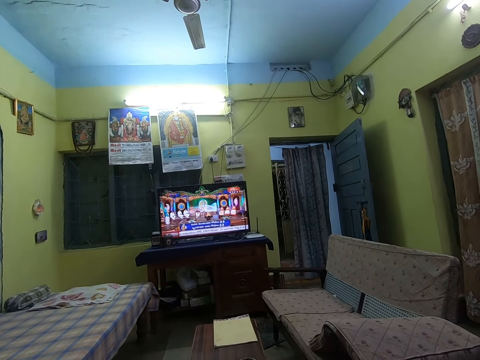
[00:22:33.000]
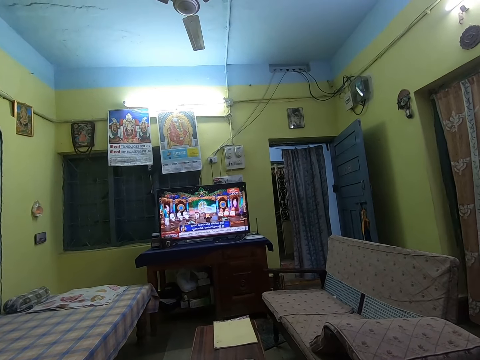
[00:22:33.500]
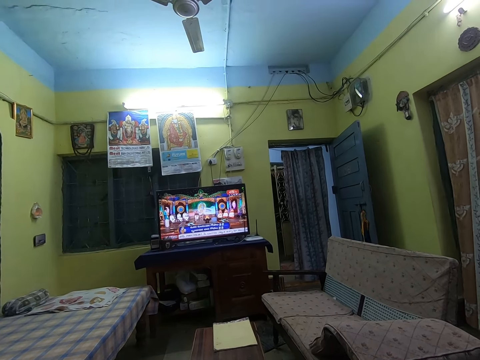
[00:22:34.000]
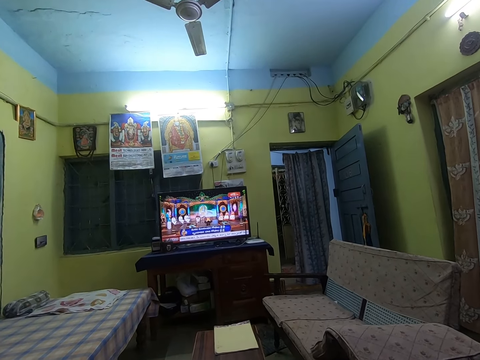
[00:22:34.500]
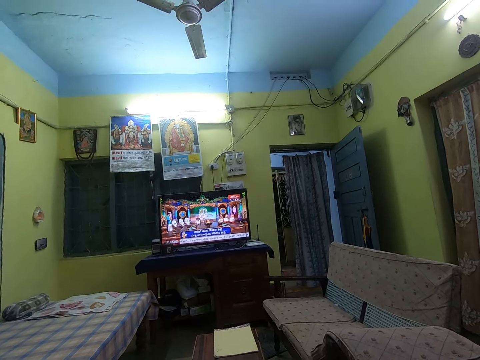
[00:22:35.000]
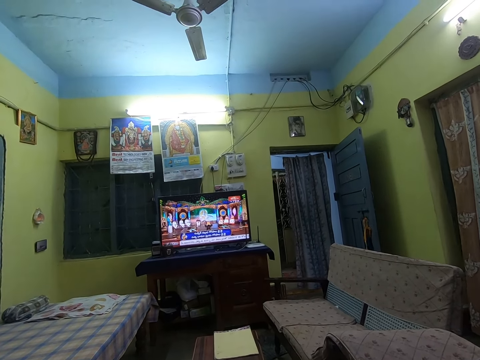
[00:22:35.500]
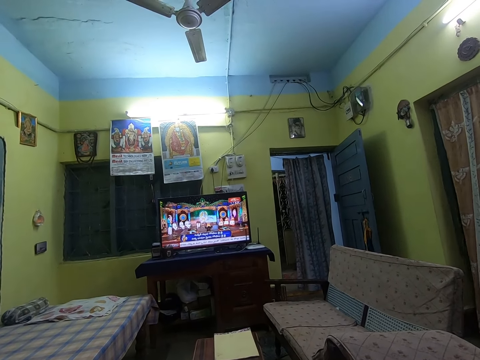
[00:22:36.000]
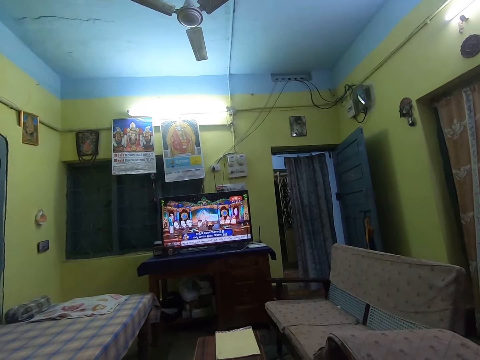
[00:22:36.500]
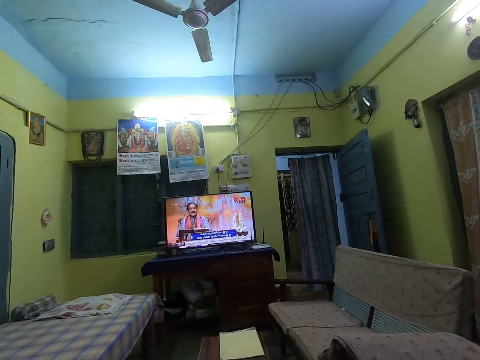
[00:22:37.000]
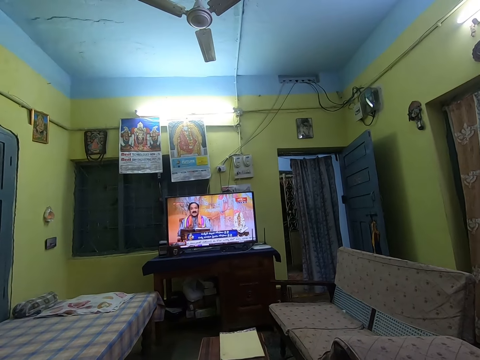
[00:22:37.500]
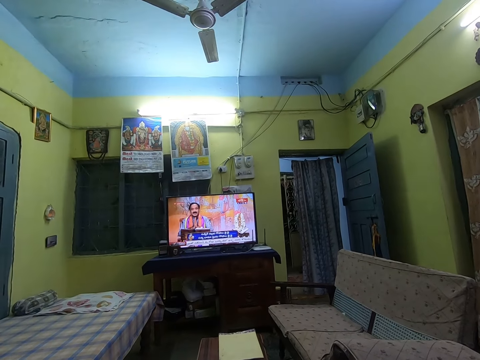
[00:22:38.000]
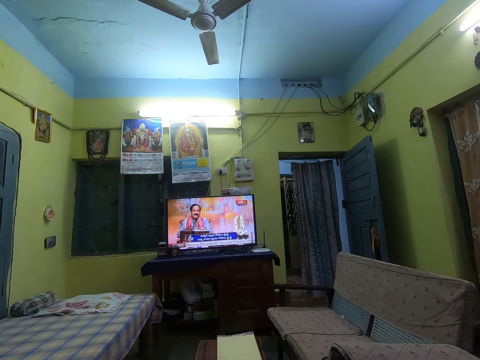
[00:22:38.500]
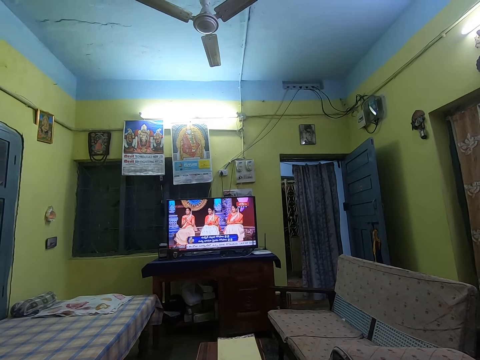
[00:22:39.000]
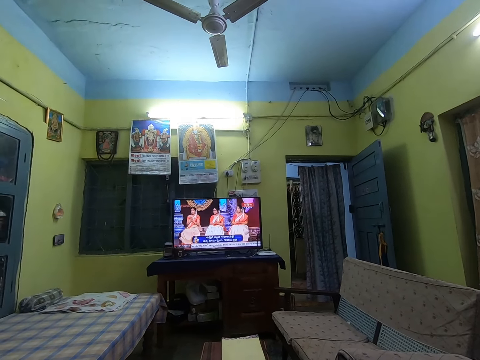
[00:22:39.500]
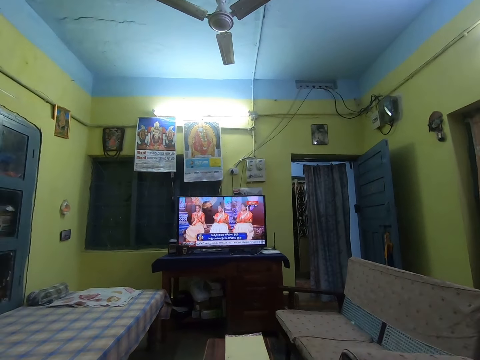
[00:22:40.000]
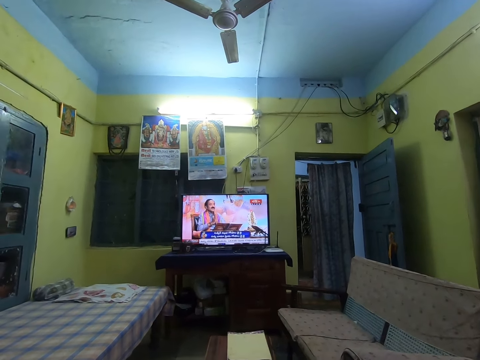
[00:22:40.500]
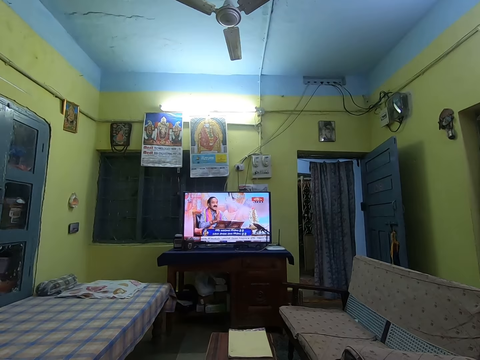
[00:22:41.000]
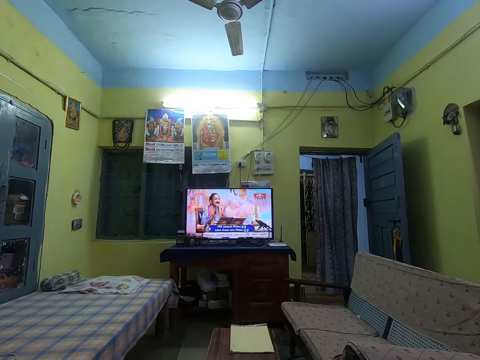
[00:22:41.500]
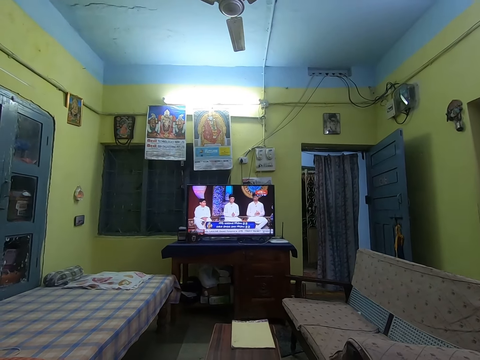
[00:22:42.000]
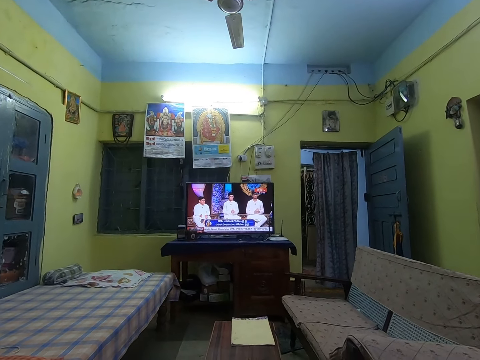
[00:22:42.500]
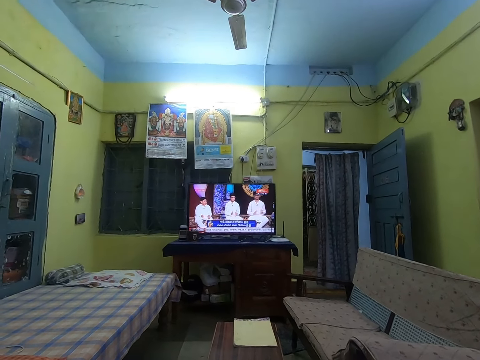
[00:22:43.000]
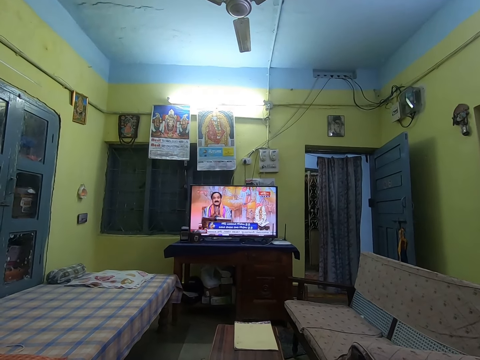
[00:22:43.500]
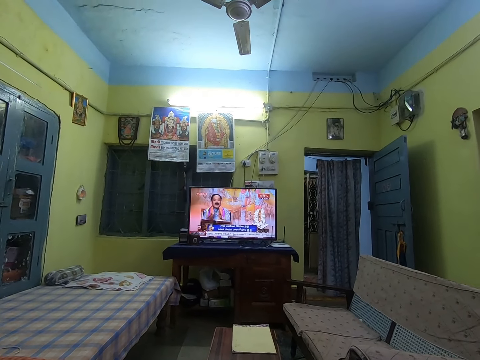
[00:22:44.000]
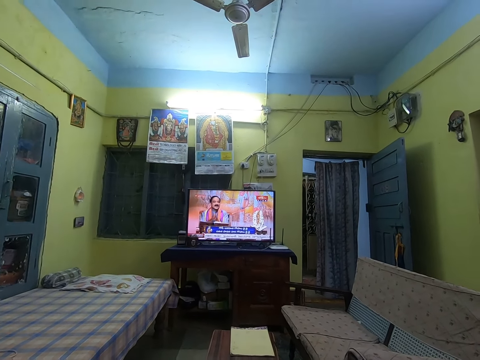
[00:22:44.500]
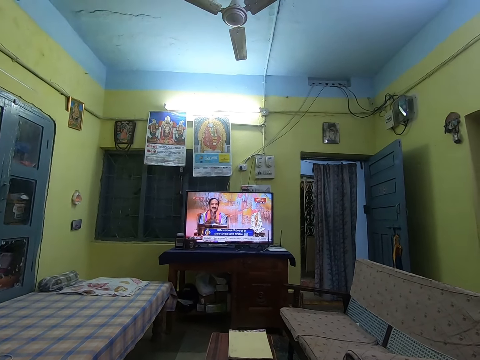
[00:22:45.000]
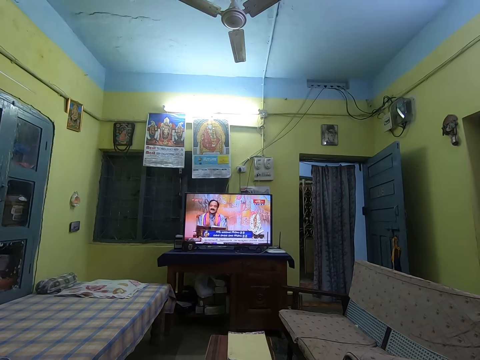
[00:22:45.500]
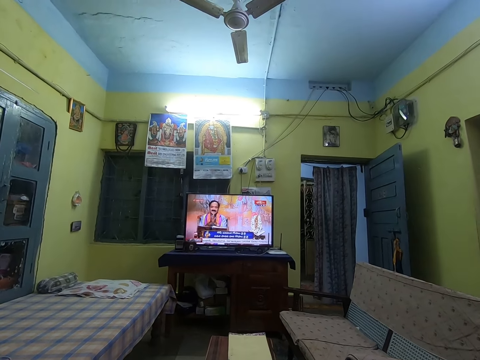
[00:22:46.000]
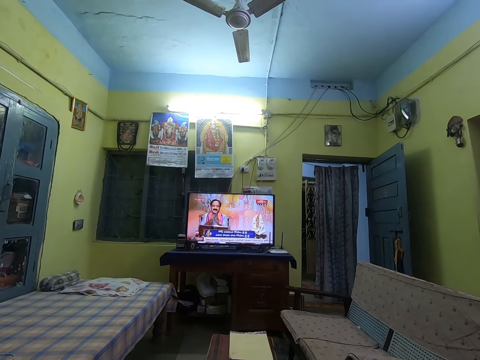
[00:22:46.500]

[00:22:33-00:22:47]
The camera wearer watches television. They sing along to music from the television in the house. They watch television. They sing in the house.

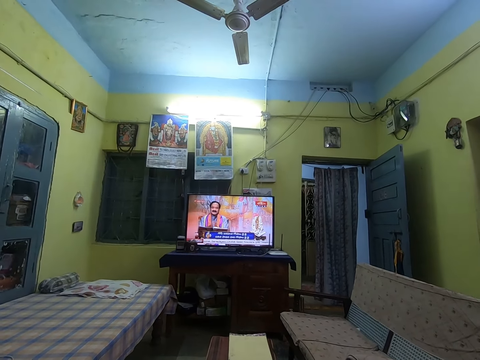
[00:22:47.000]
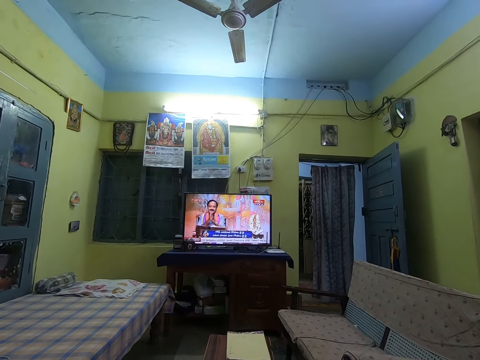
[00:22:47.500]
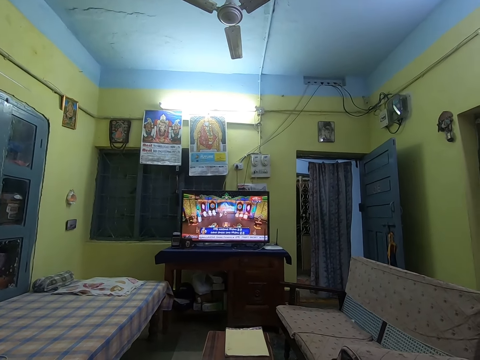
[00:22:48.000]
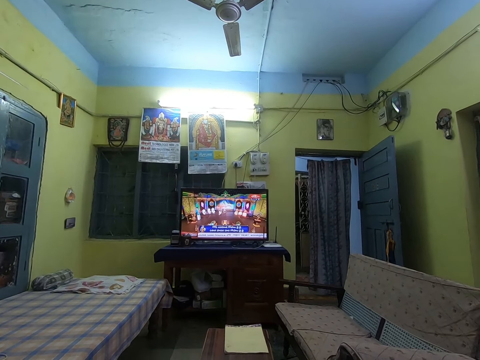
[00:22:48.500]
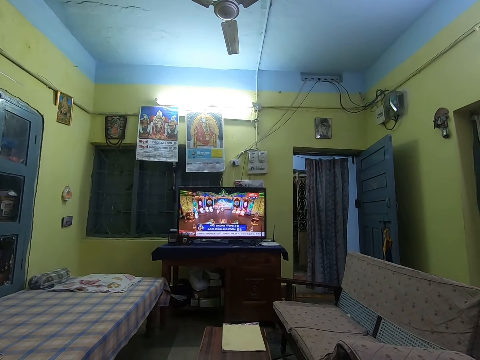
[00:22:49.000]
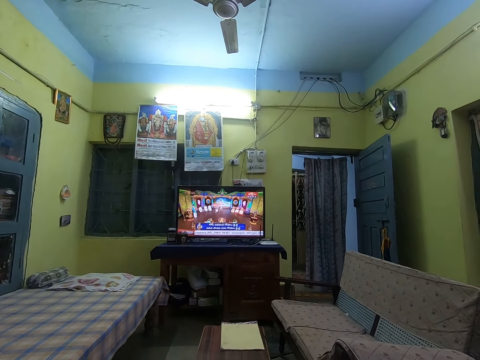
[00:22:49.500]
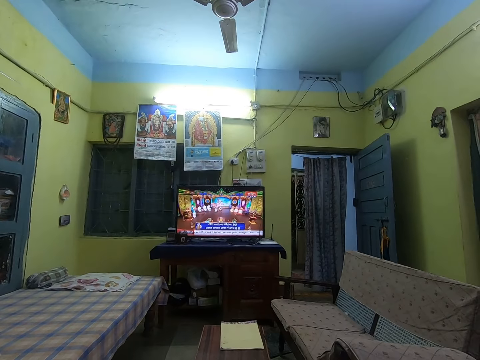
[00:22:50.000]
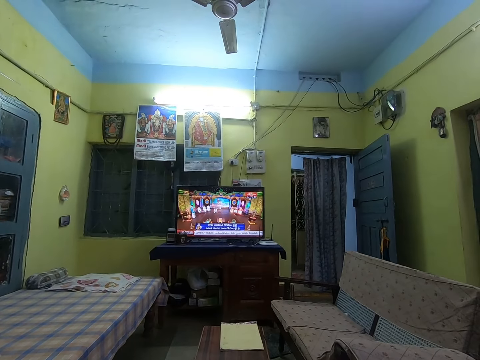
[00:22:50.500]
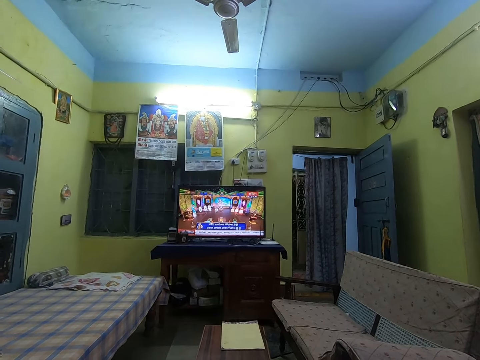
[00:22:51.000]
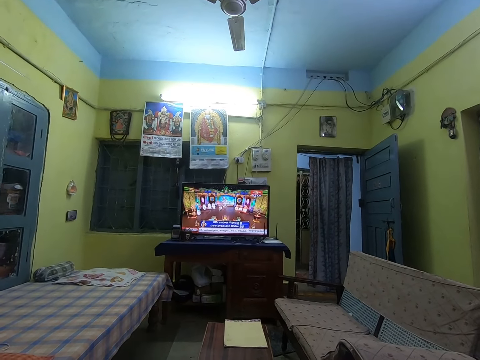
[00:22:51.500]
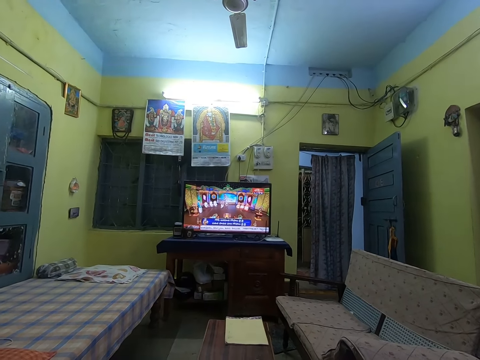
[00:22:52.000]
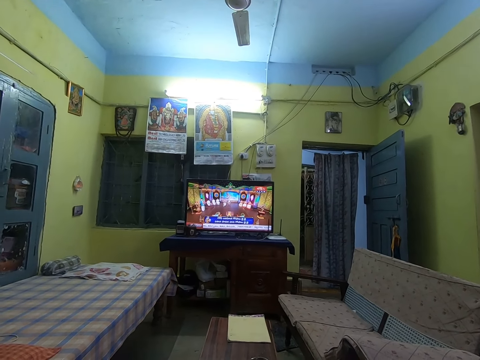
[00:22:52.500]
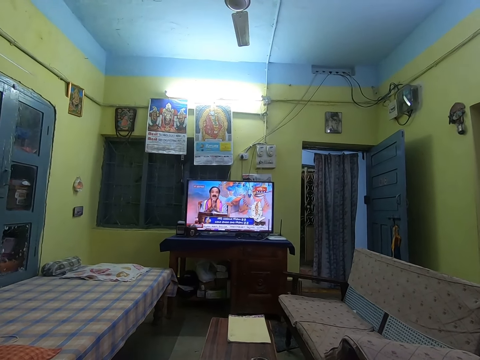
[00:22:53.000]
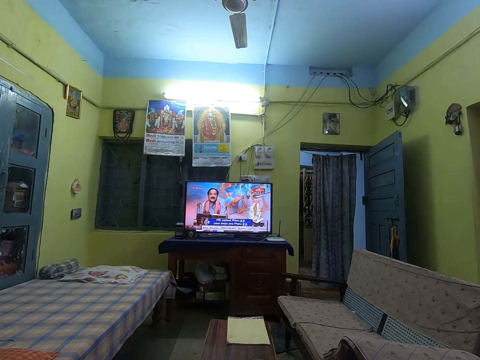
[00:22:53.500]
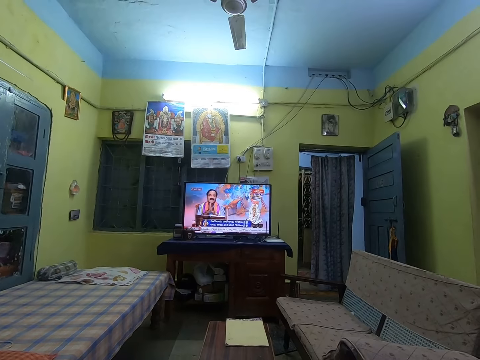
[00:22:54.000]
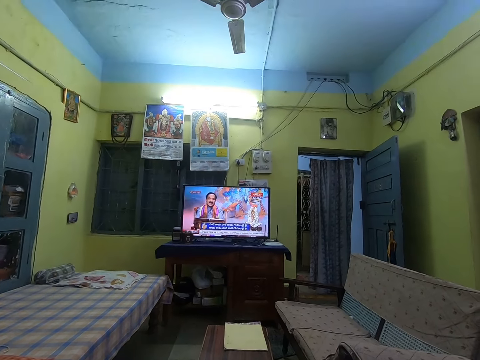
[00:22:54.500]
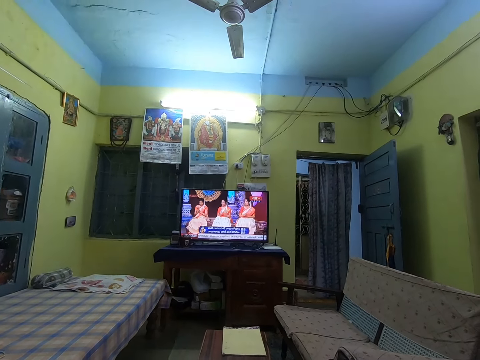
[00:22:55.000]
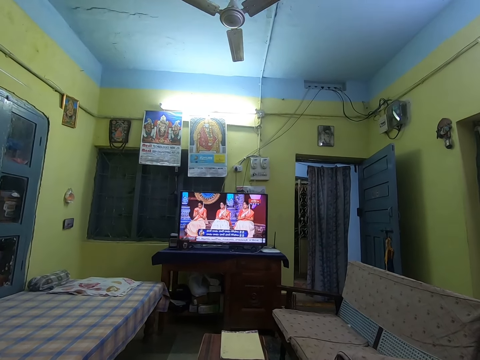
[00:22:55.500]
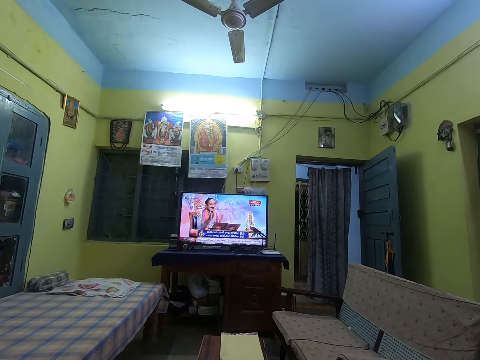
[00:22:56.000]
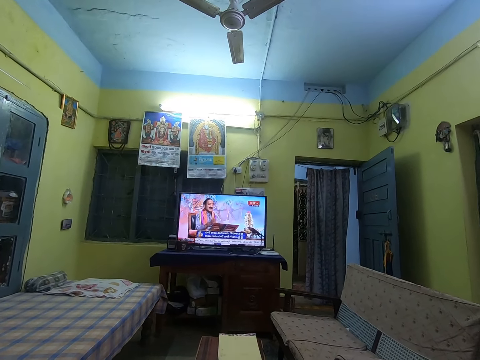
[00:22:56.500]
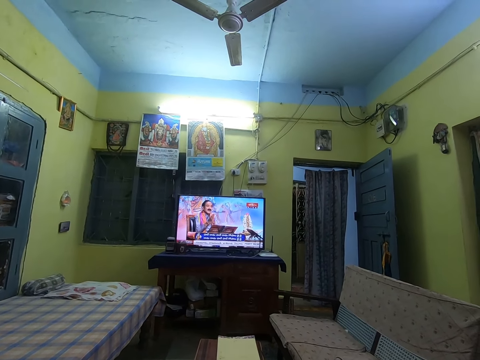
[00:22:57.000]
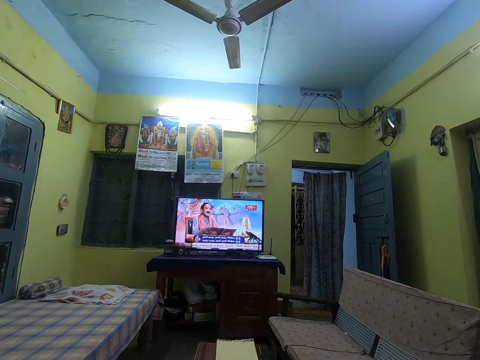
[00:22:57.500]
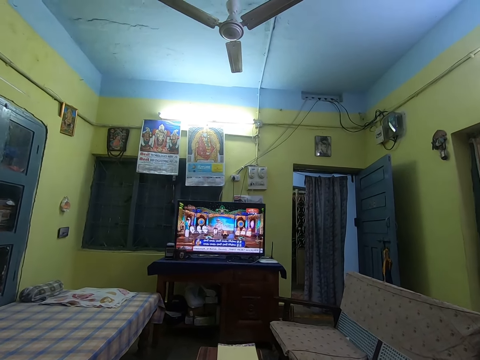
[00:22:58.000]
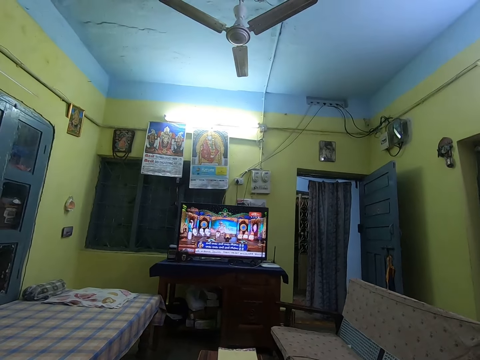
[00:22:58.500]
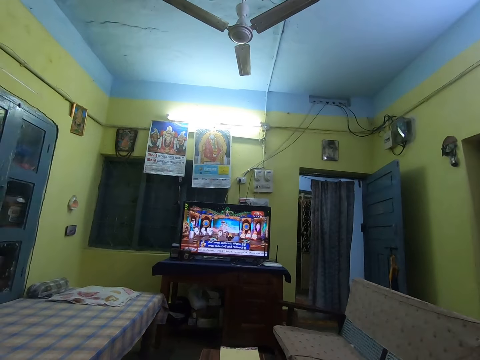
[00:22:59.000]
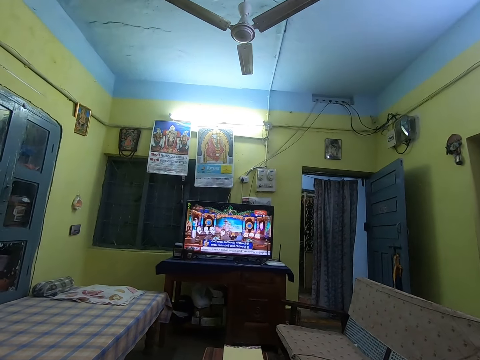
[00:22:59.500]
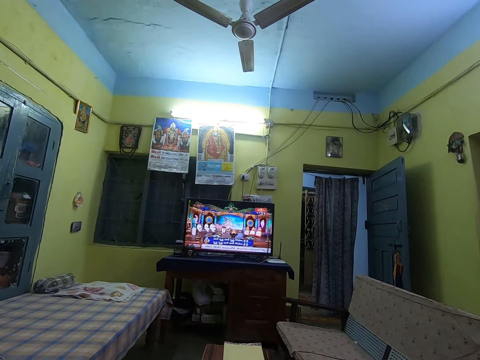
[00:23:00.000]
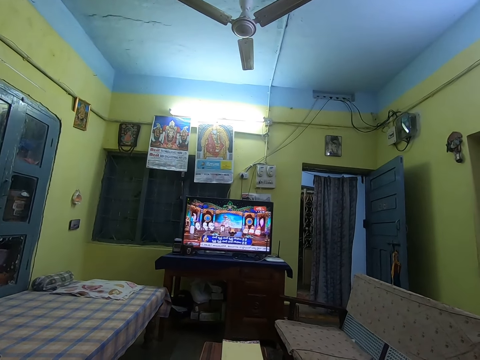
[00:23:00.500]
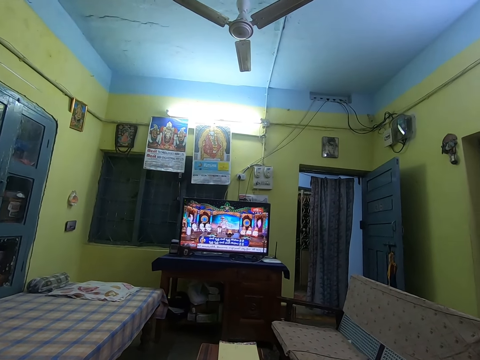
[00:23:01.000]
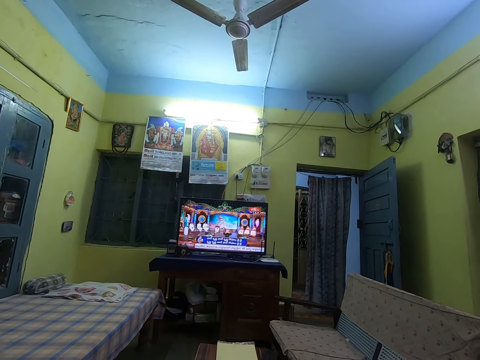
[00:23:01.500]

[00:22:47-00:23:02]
The camera wearer watches the TV.
